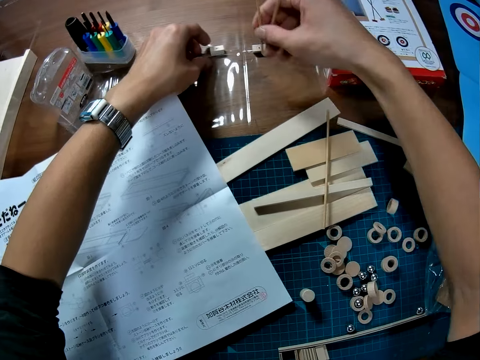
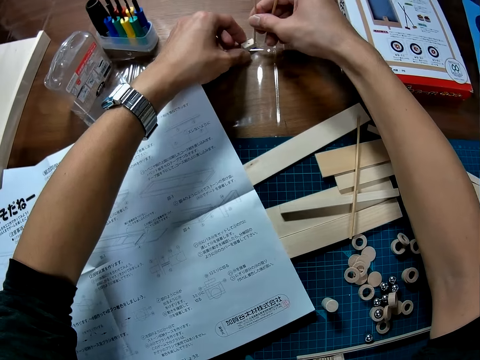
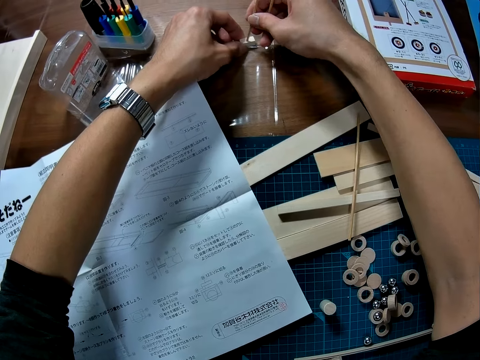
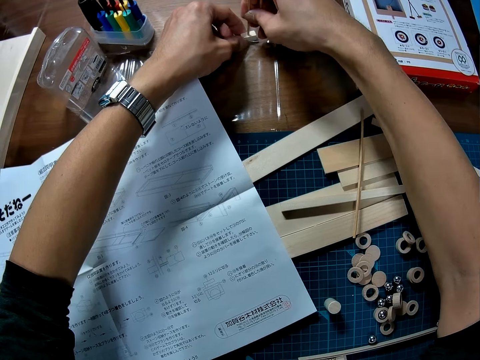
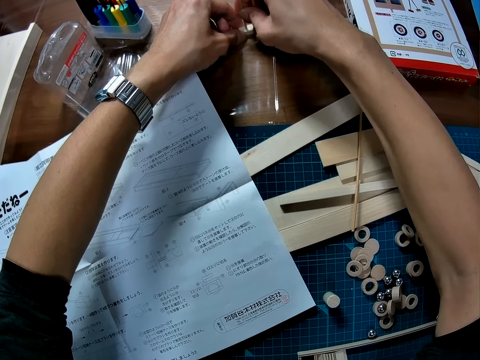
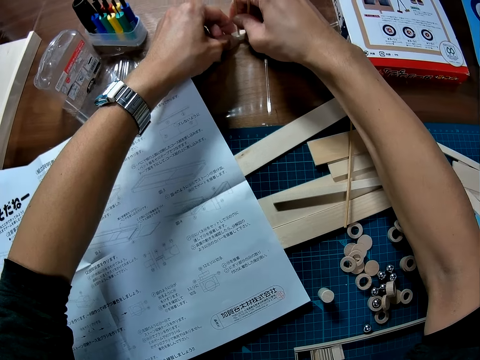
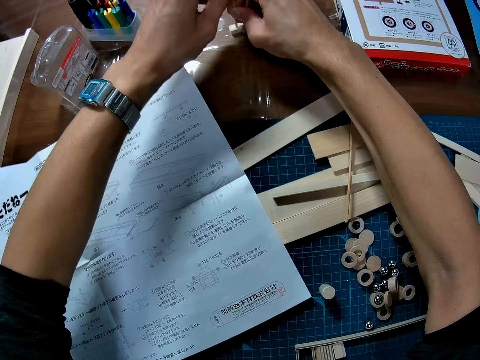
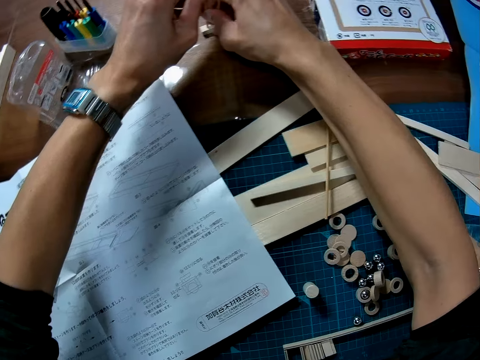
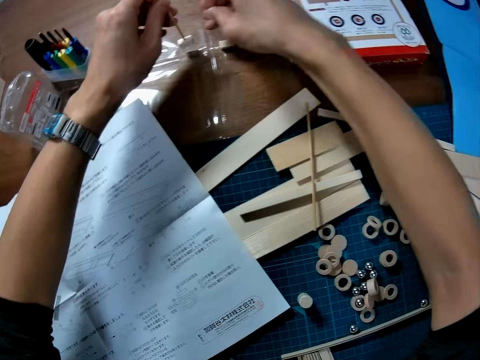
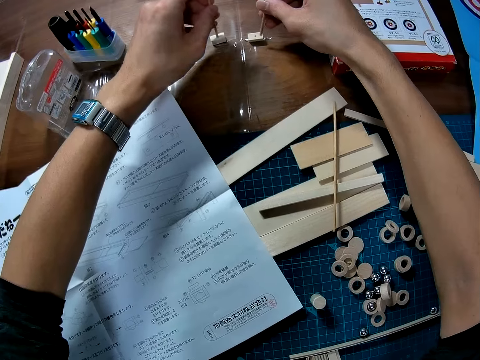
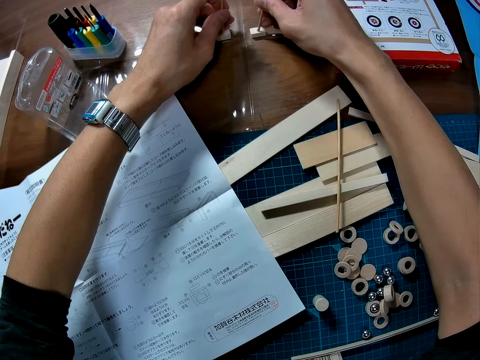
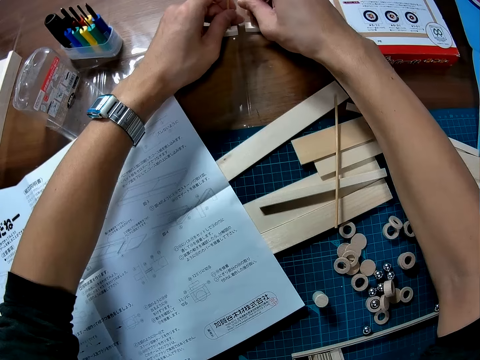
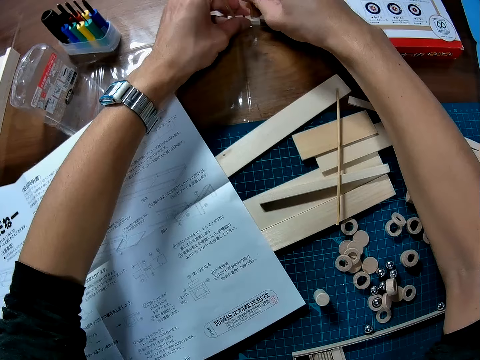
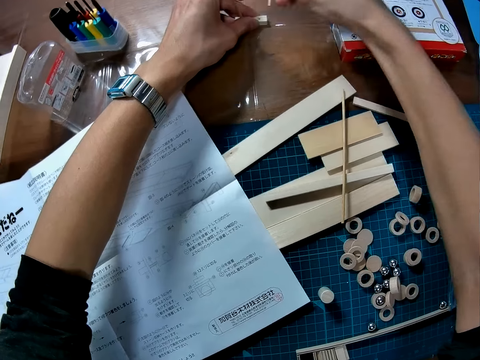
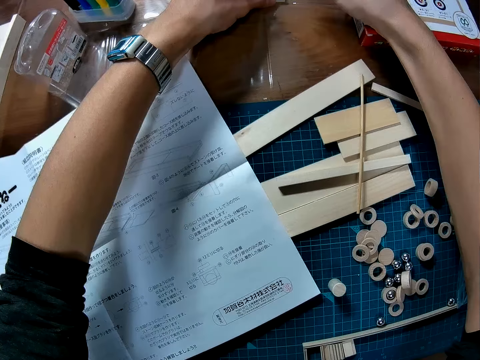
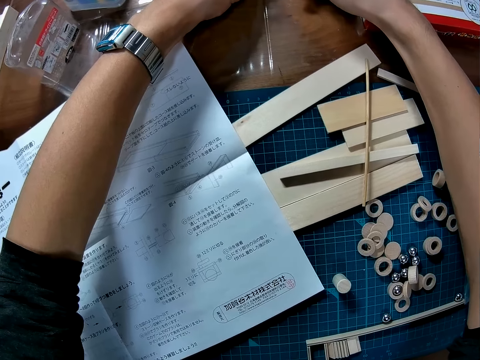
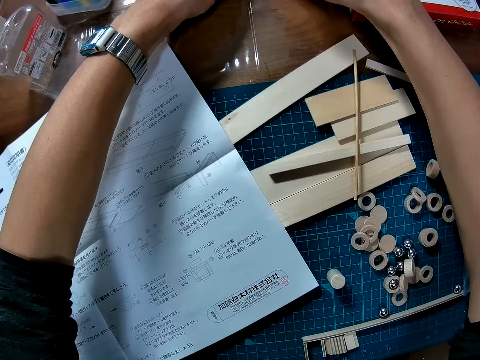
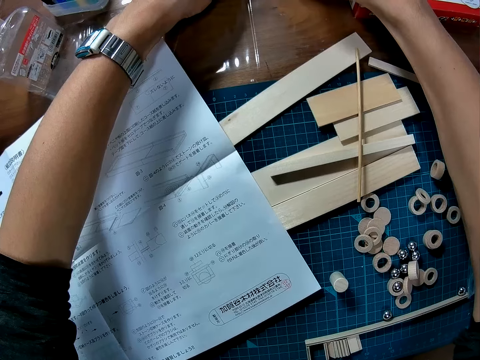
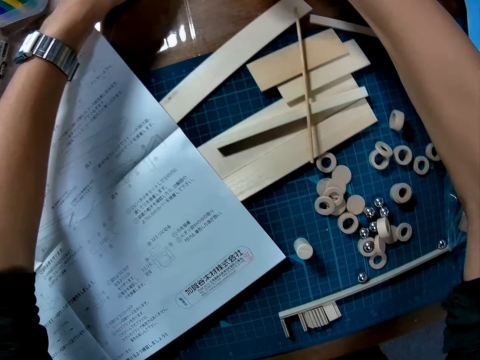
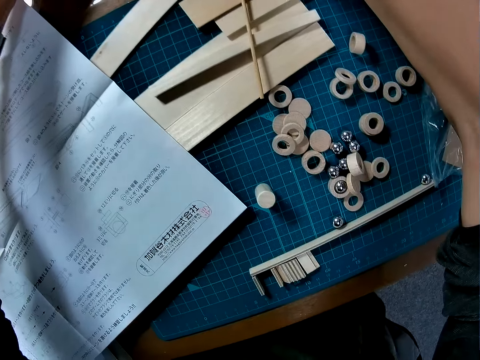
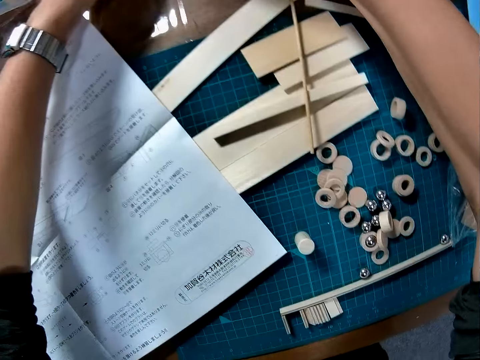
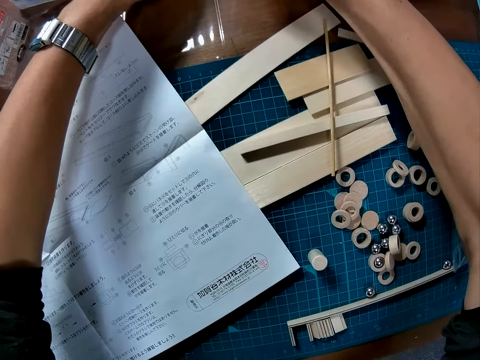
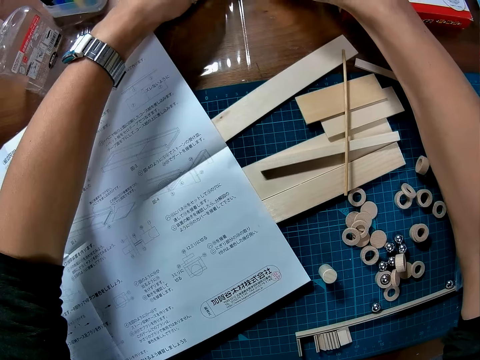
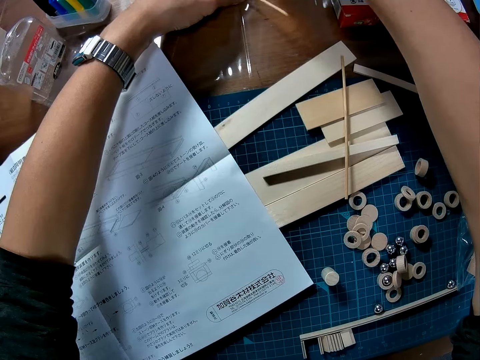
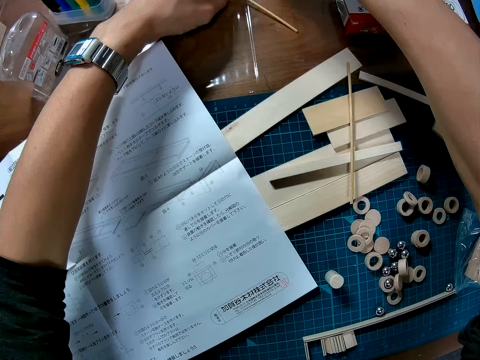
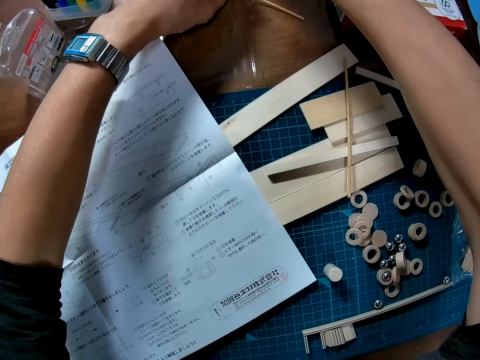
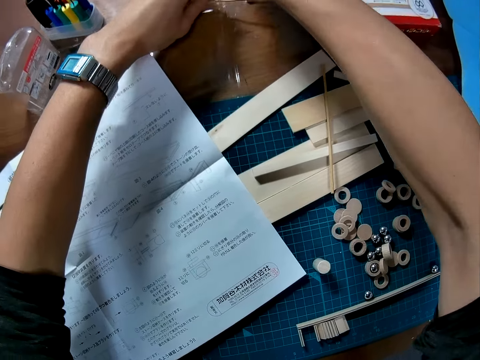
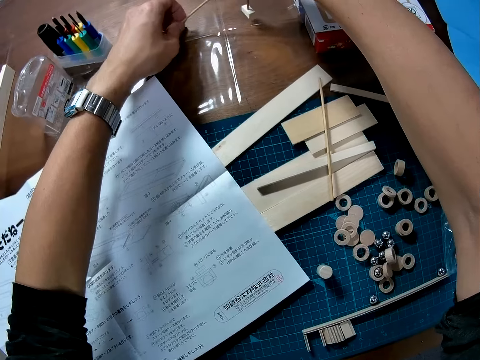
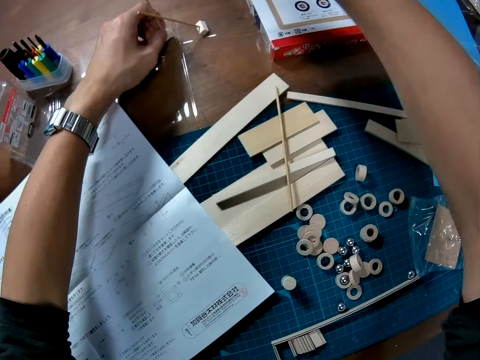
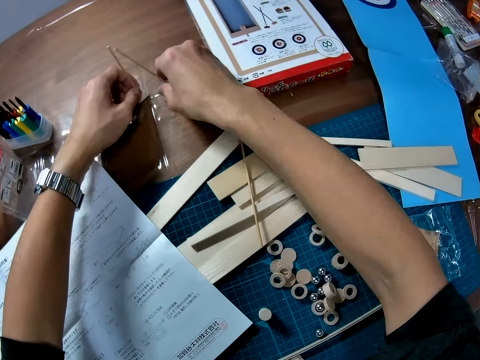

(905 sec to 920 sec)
The camera wearer inserts the piece of wood in another piece of wood on the table. They do it again.

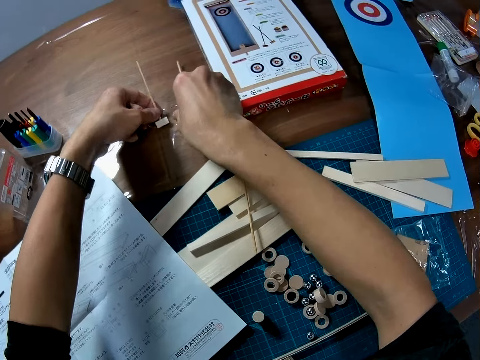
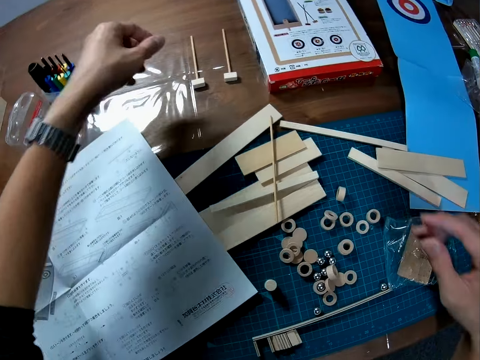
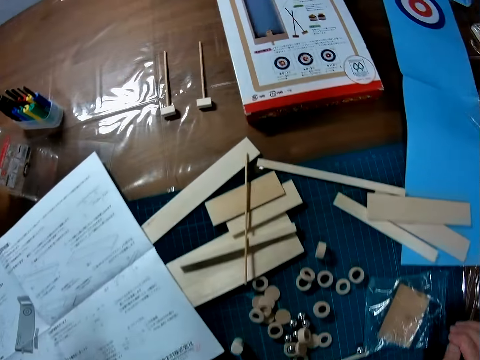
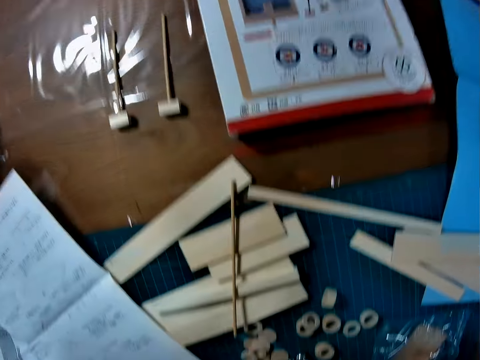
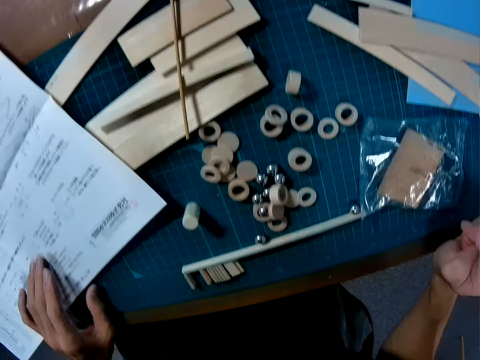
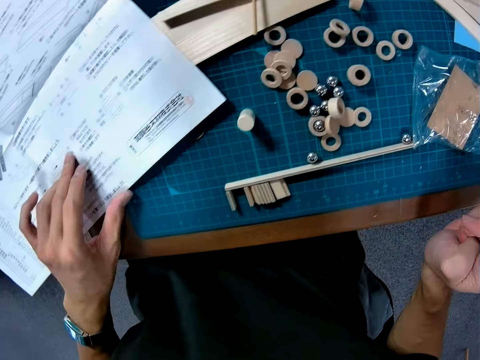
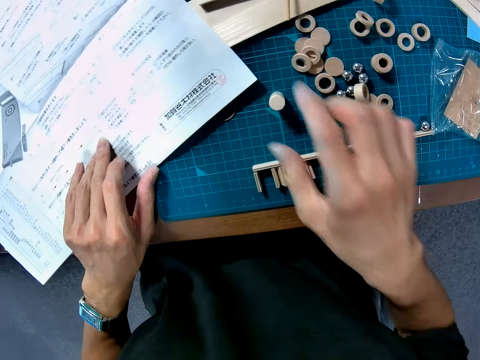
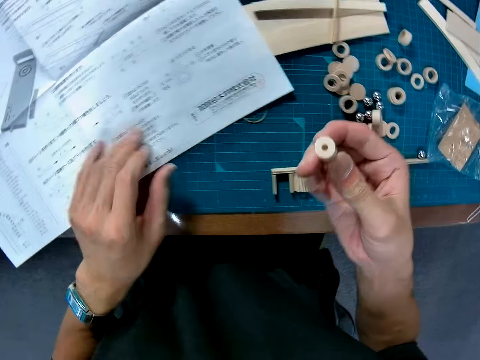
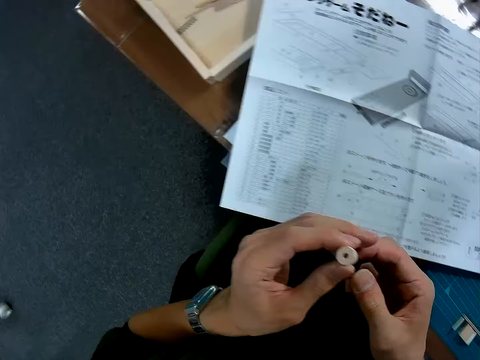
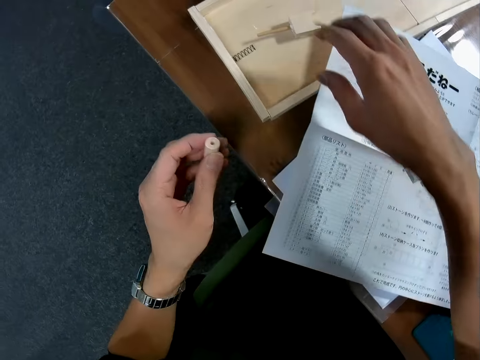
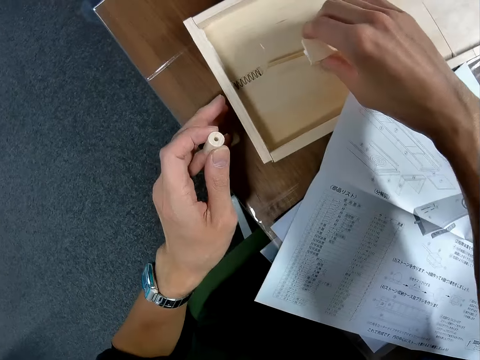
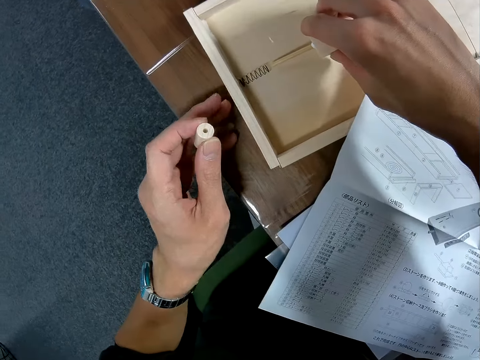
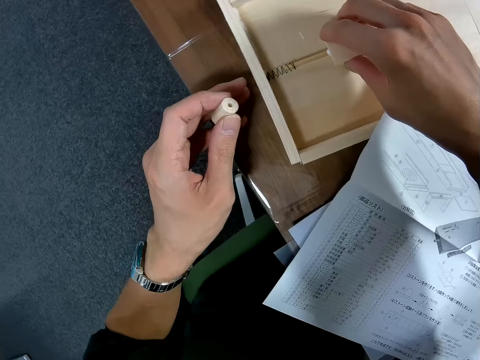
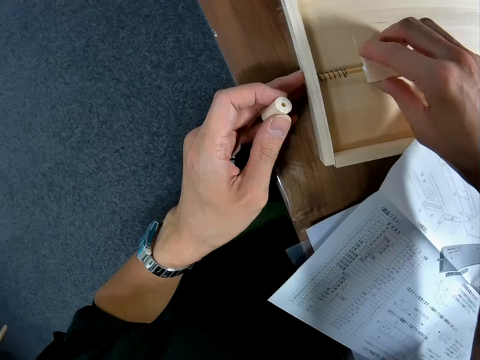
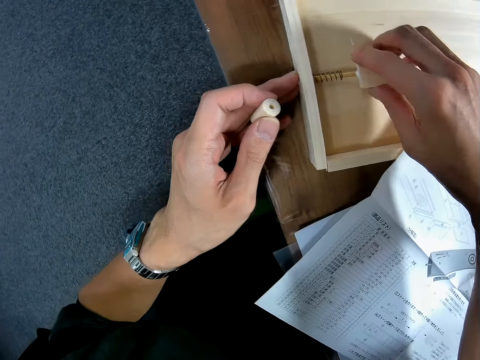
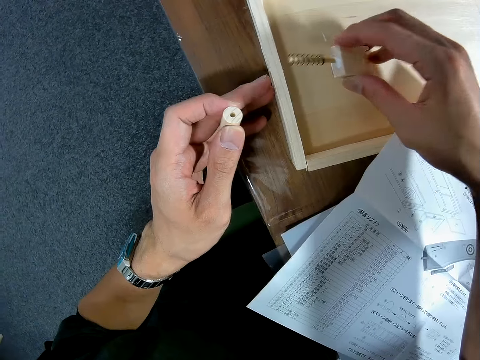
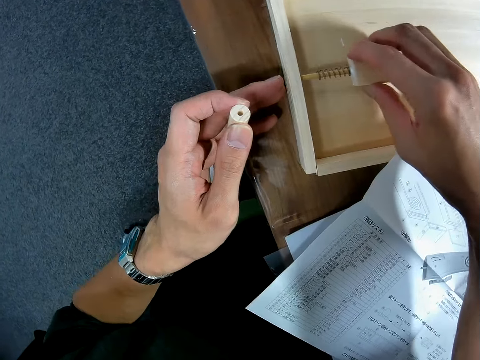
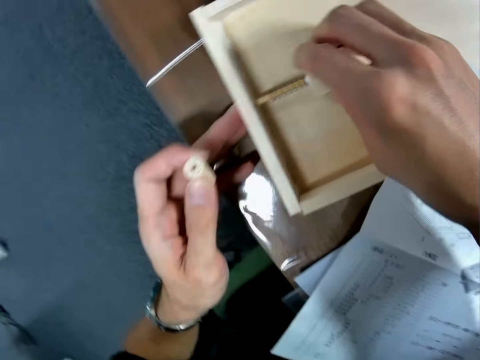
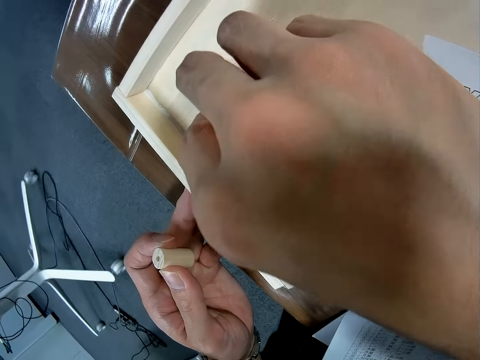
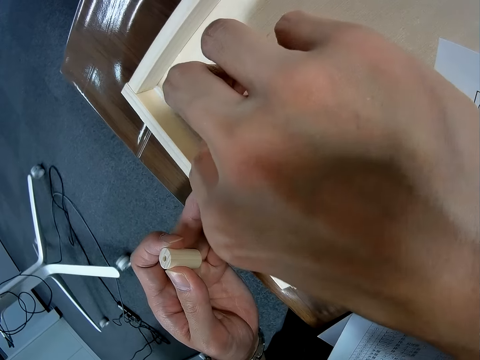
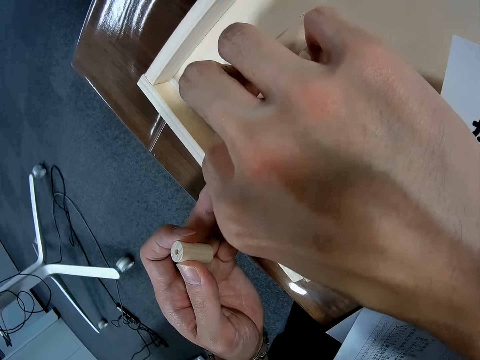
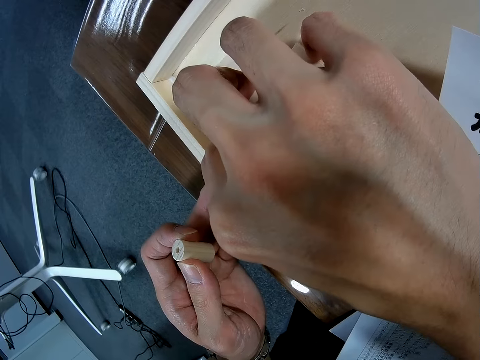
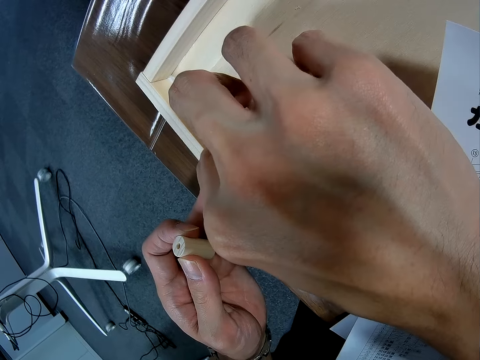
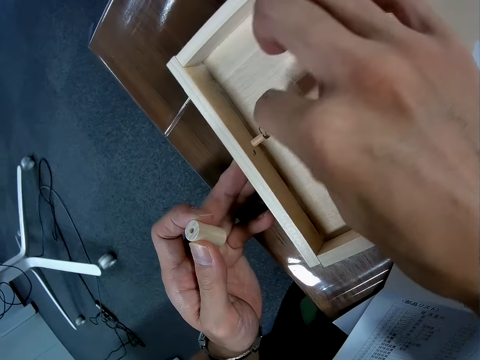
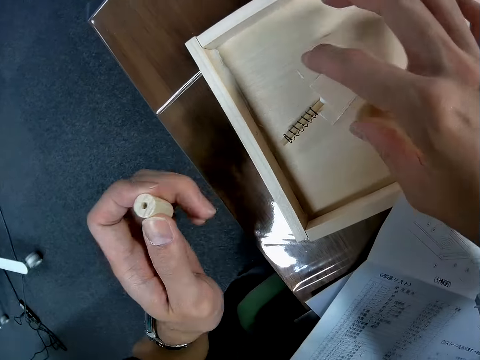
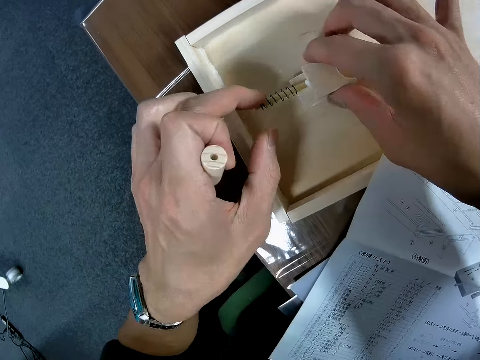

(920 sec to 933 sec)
The camera wearer picks a circular piece of wood on the table. They attach the spring to the wooden craft on the wood on the table. They hold the wood puck which was in the curling board.
